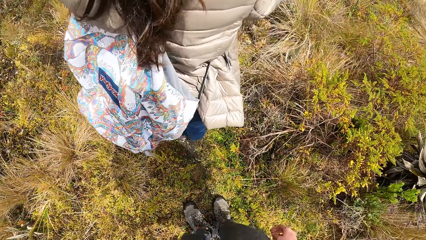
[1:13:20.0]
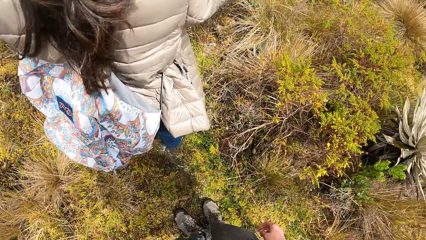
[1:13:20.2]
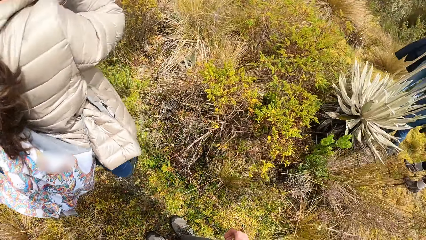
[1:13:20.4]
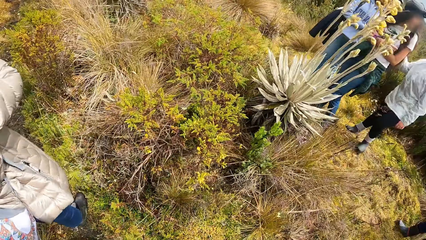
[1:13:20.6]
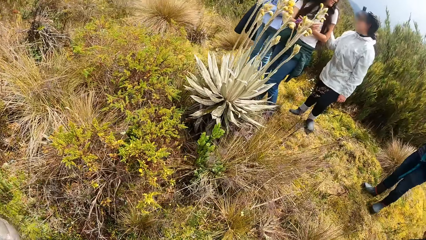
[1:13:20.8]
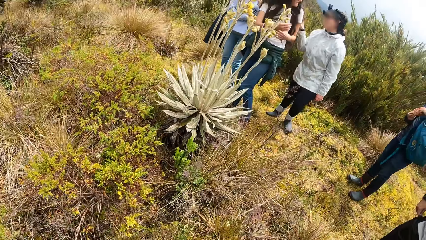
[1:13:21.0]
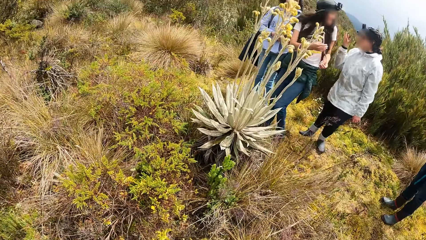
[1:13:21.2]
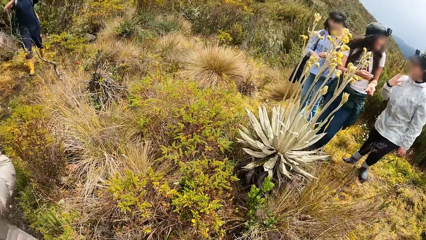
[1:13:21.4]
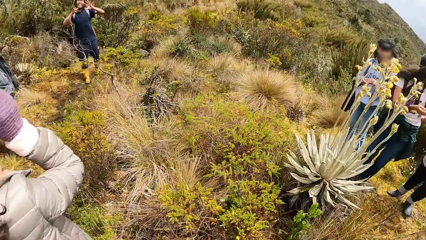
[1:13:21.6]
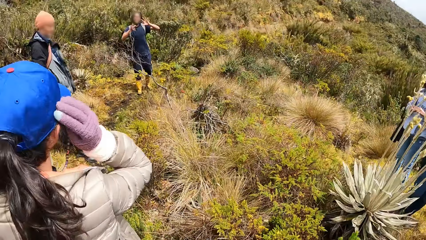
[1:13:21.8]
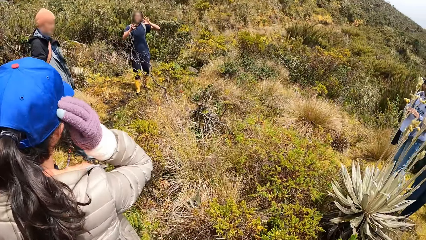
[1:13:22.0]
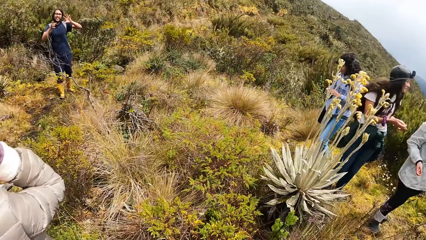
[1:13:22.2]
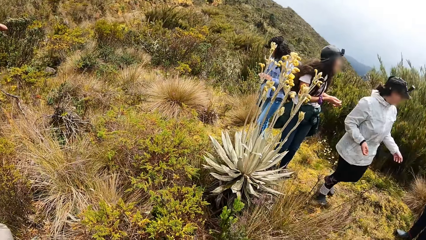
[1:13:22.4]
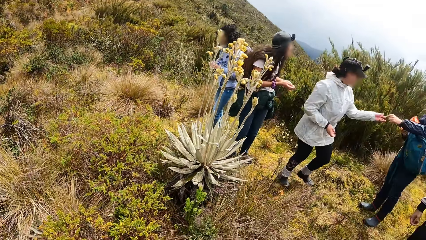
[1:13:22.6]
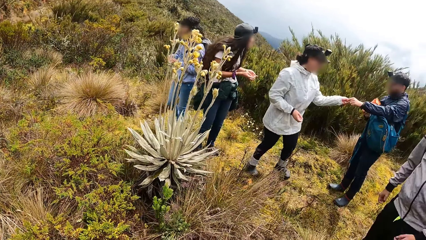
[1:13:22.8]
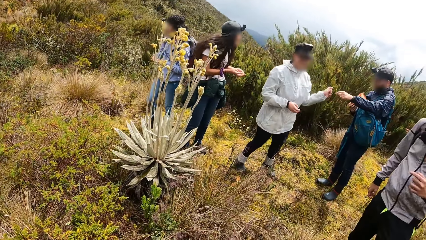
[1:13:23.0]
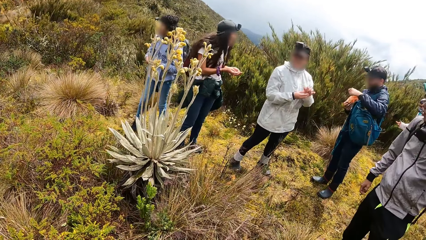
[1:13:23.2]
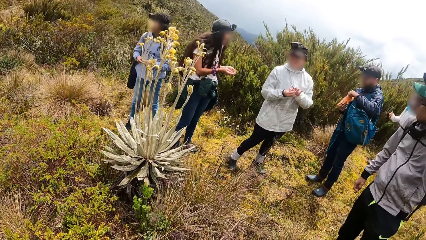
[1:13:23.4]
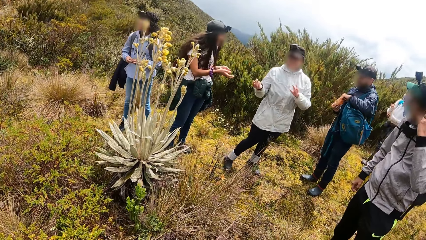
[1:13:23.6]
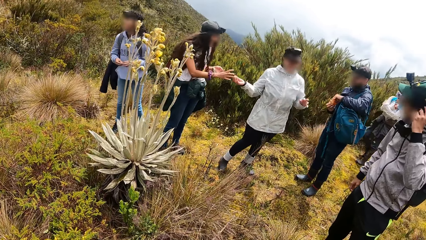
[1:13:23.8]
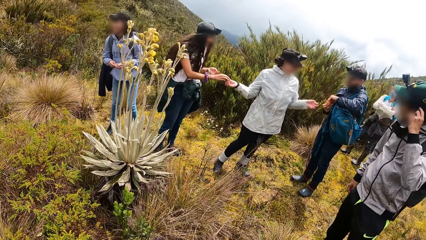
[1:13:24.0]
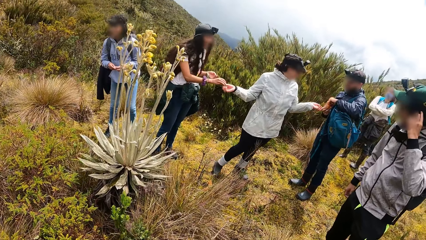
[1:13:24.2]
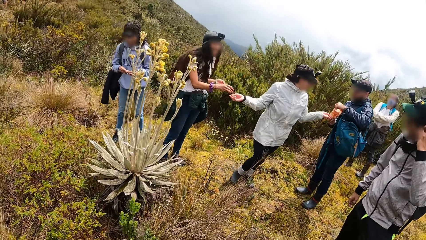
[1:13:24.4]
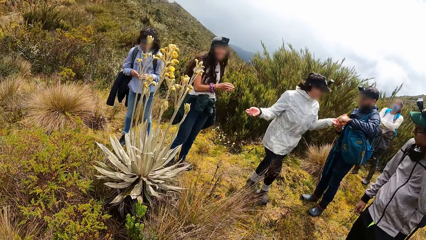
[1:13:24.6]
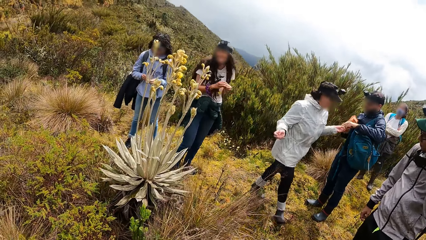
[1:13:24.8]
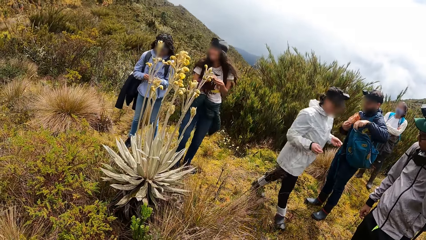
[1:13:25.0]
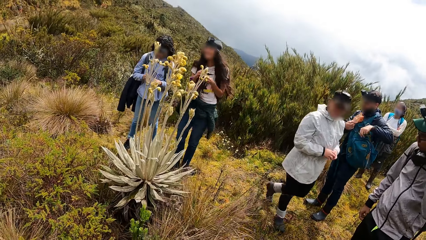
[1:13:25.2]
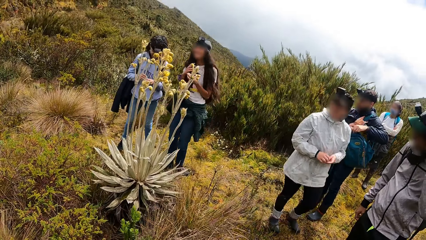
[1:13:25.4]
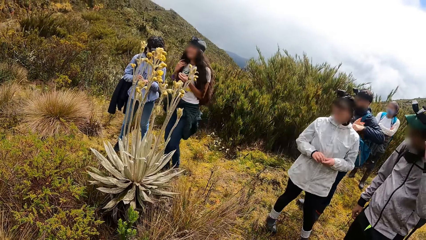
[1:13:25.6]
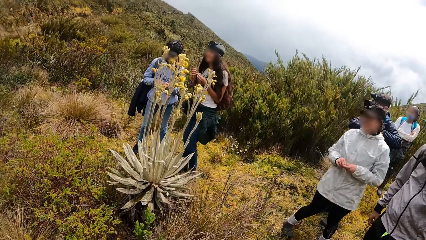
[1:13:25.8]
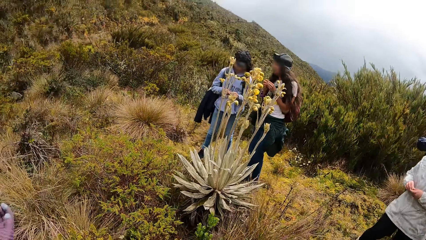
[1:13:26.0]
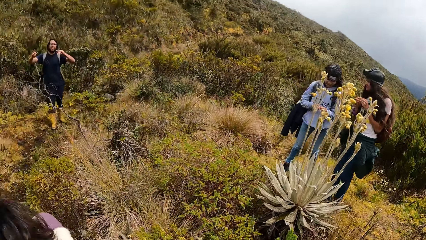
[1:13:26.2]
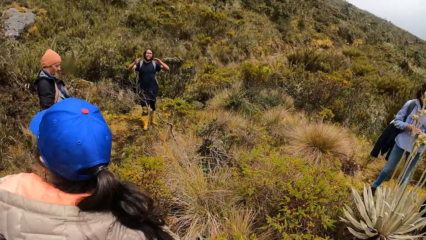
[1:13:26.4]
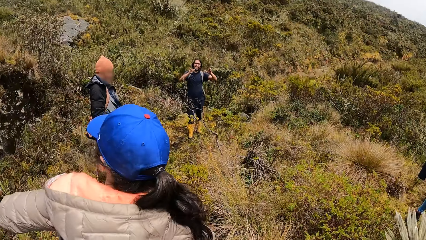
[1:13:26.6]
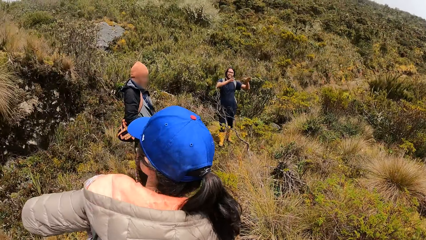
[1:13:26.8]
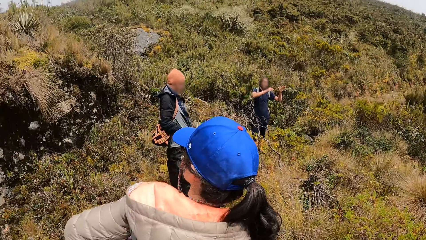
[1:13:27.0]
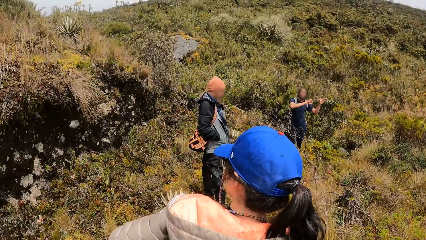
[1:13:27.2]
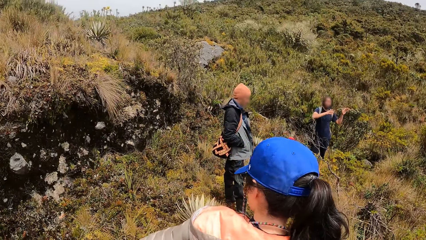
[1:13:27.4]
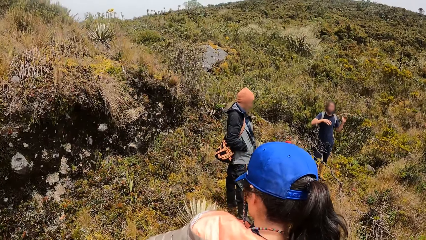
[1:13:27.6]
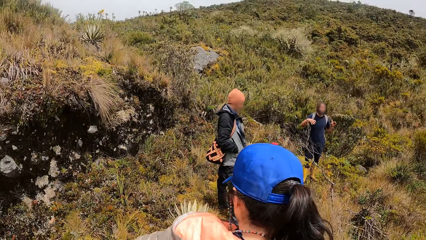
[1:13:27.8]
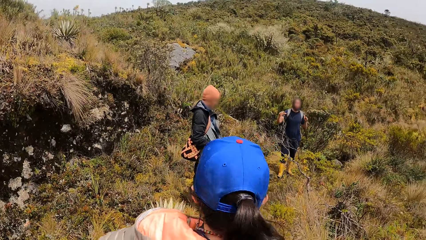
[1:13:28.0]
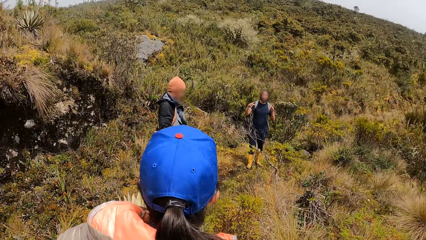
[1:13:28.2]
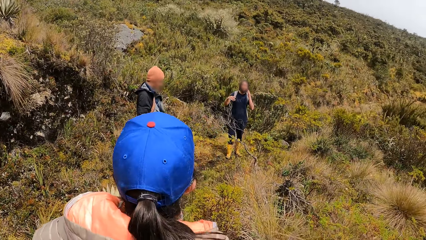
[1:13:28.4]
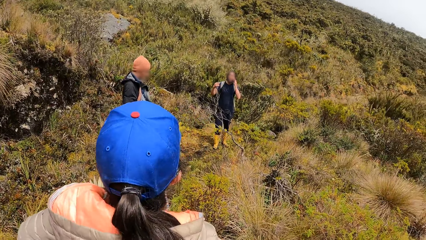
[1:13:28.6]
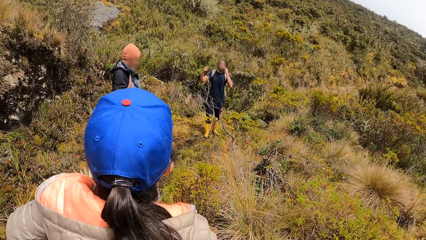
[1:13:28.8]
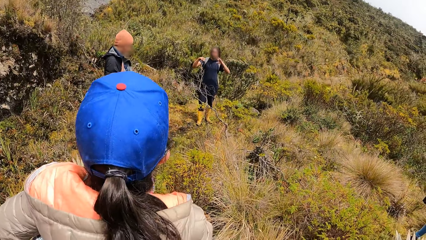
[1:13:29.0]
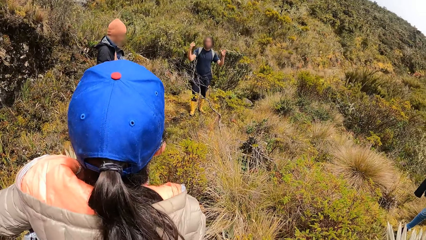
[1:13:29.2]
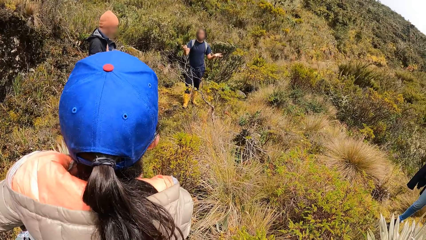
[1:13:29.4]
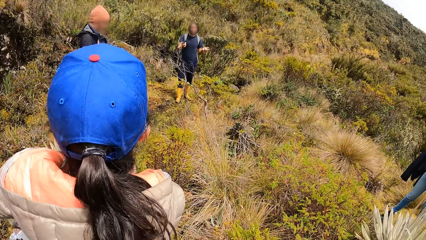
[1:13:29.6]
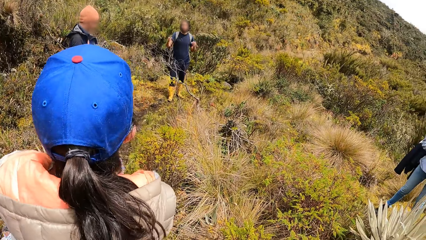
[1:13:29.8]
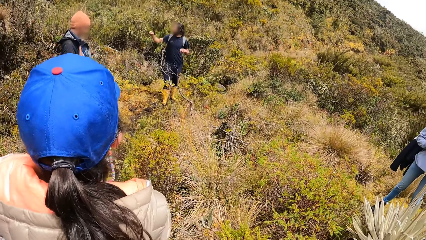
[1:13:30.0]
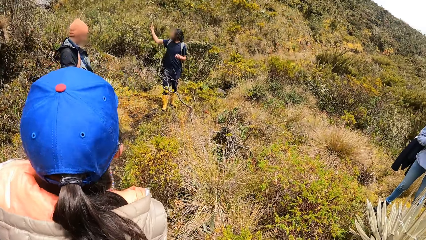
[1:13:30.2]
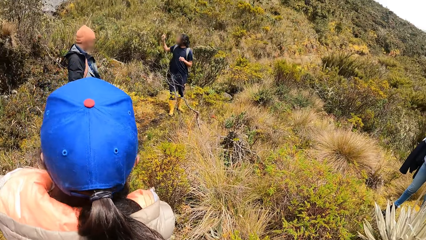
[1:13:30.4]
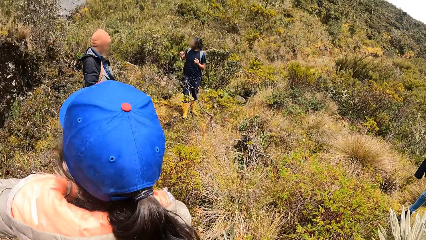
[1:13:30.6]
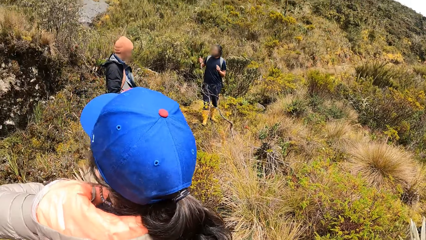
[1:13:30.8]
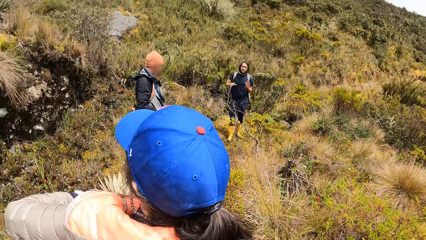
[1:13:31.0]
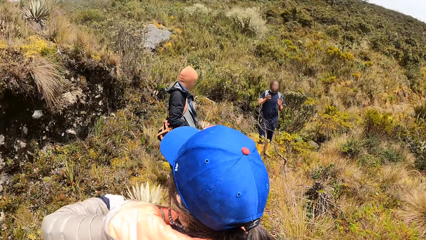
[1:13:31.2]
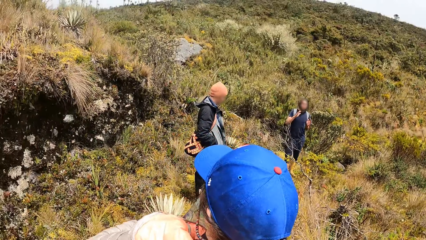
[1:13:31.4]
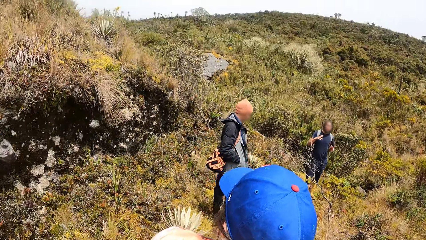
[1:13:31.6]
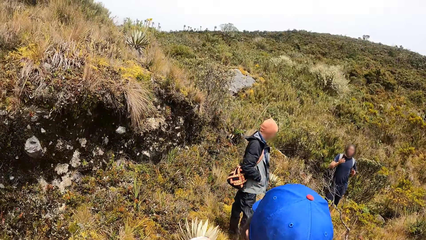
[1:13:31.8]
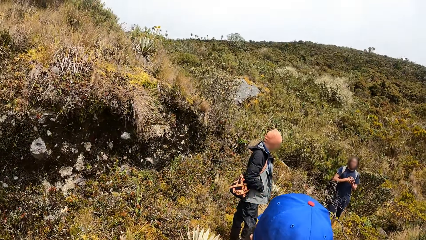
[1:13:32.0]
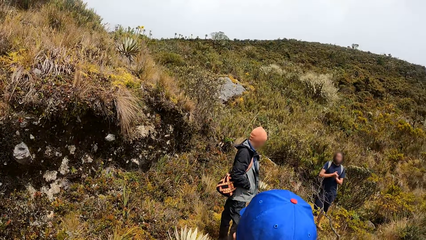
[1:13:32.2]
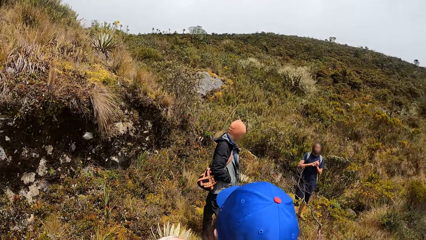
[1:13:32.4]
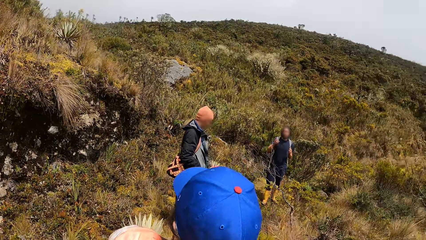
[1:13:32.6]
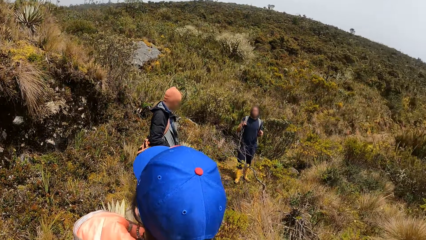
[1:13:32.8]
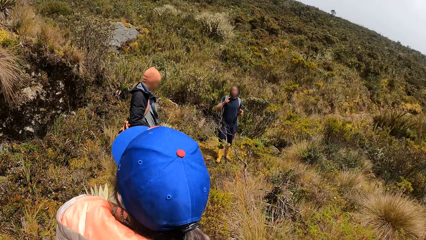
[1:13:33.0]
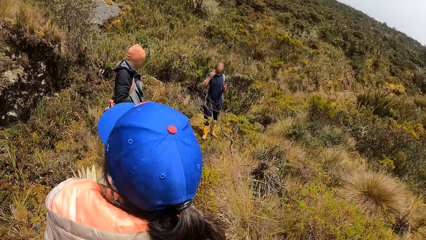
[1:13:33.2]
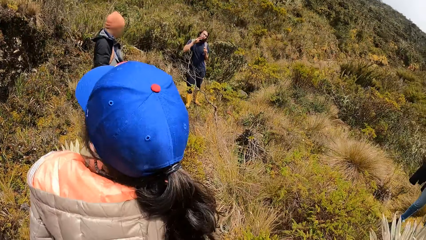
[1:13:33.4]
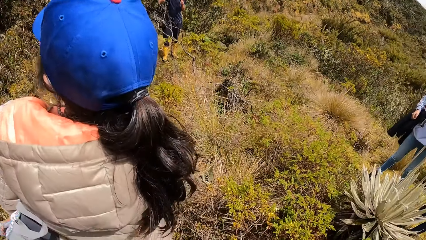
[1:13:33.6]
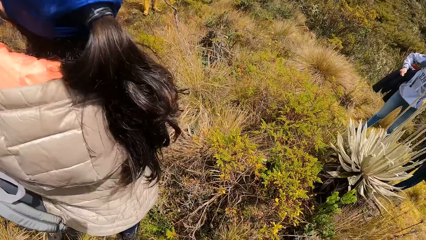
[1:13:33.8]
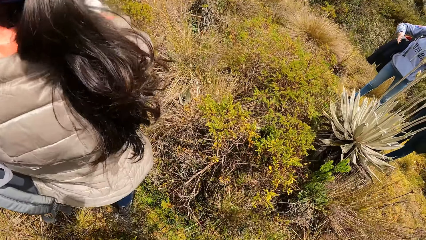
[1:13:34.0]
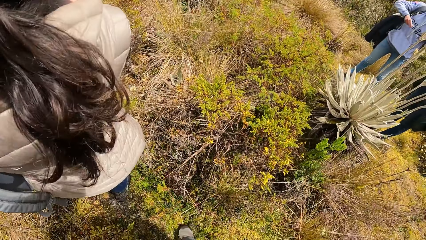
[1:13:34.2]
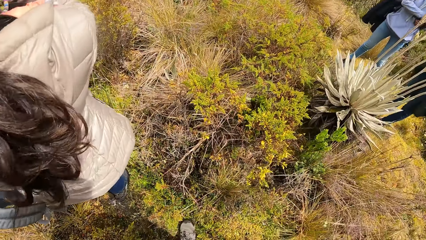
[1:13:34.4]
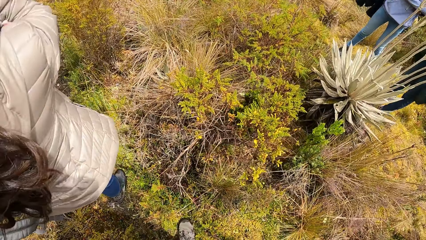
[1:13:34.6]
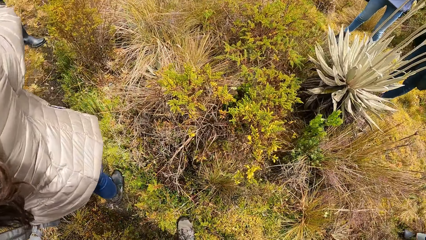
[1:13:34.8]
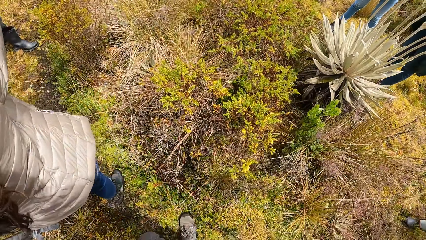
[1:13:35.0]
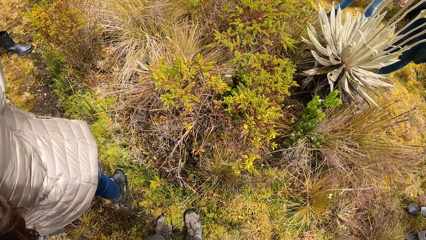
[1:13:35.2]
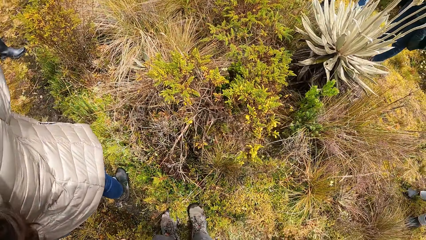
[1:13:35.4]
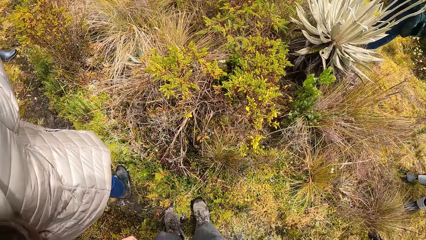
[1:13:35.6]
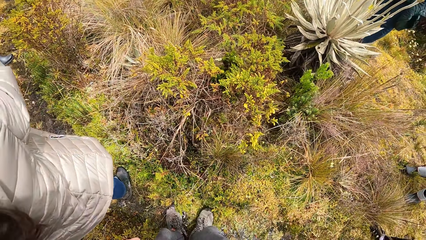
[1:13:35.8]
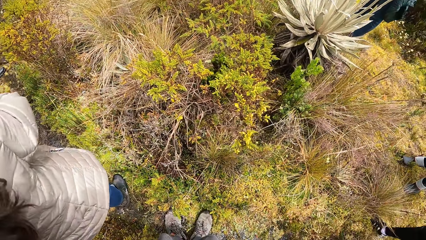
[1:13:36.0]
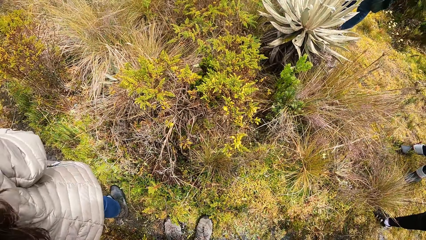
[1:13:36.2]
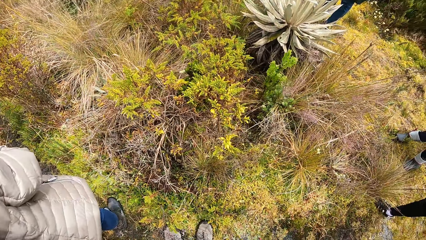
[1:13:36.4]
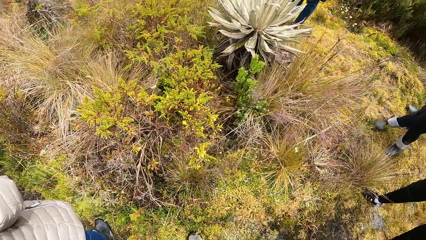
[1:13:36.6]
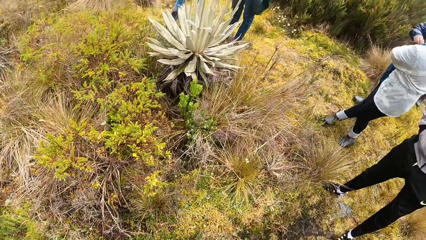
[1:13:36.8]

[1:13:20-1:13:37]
A woman takes a sweet with her left hand from a man's left hand. Another man touches his left ear with his left hand. The first woman passes the sweet in her left hand to her right hand. Another woman fiddles with a sweet with both hands. The first man takes some sweet with his left hand from a pack of sweets in his right hand. The first woman passes the sweet in her right hand to a third woman's right hand. The first man passes a sweet in his left hand to the first woman's left hand. The third woman passes the sweet in her right hand to her left hand. The first woman fiddles with the sweet with both hands. The third woman fiddles with her hair with her right hand. A third man touches his face with his left hand.
